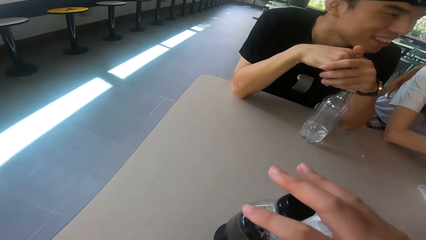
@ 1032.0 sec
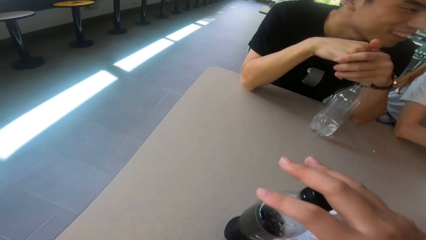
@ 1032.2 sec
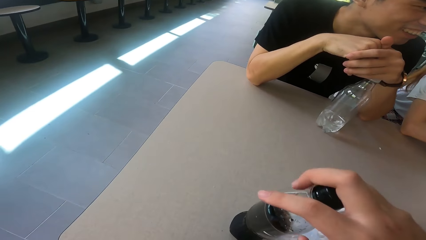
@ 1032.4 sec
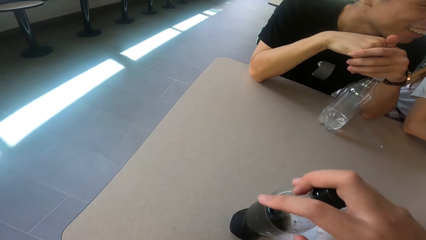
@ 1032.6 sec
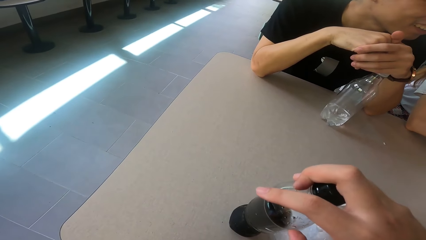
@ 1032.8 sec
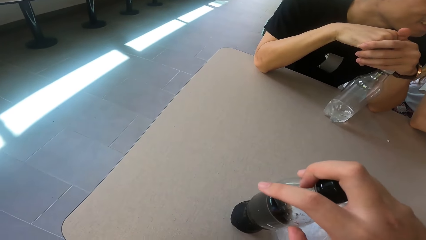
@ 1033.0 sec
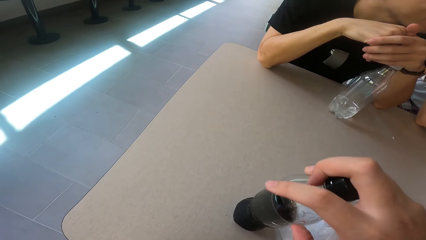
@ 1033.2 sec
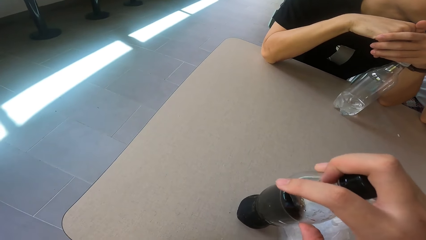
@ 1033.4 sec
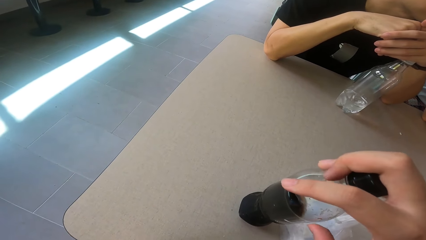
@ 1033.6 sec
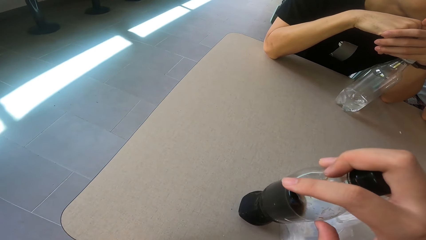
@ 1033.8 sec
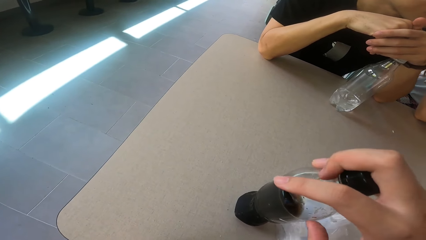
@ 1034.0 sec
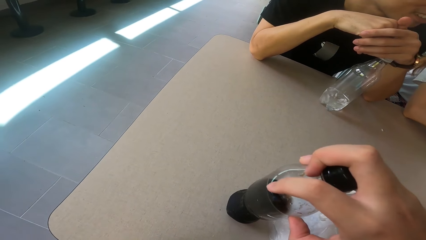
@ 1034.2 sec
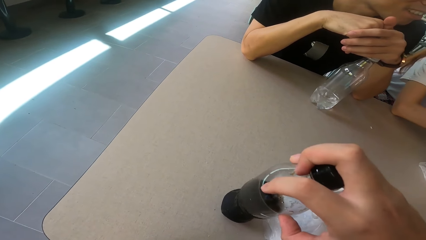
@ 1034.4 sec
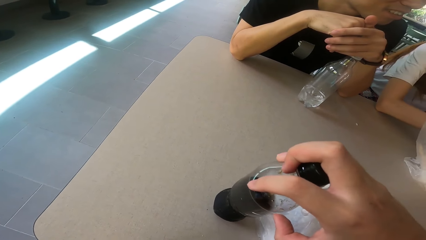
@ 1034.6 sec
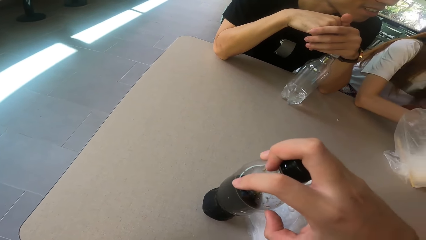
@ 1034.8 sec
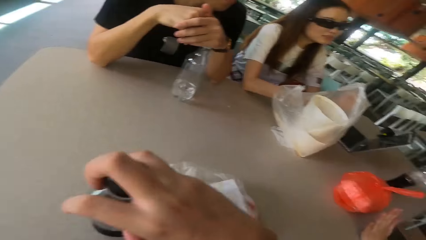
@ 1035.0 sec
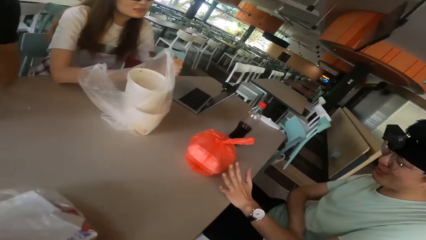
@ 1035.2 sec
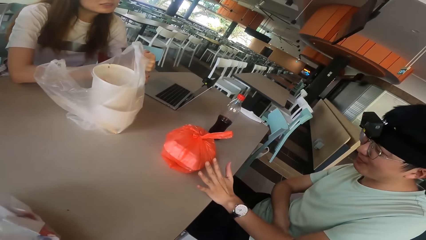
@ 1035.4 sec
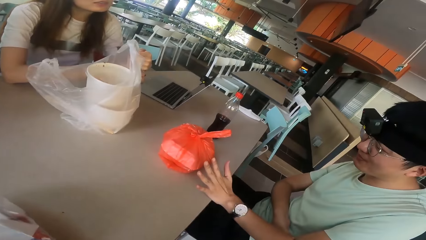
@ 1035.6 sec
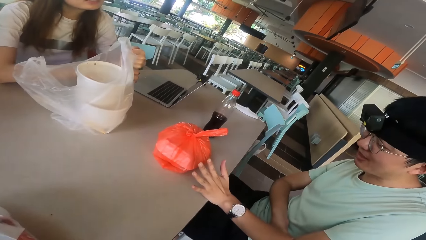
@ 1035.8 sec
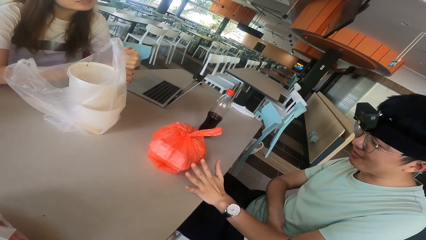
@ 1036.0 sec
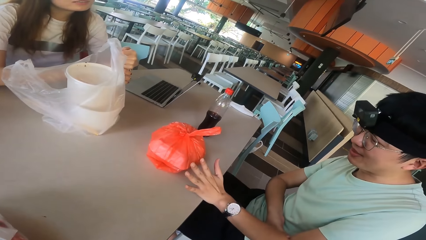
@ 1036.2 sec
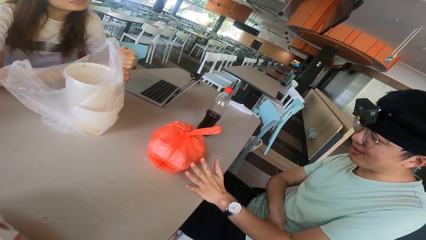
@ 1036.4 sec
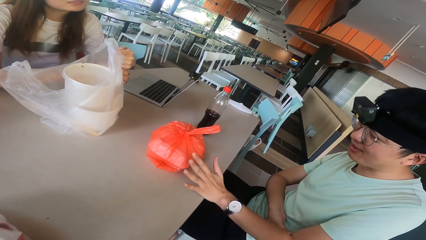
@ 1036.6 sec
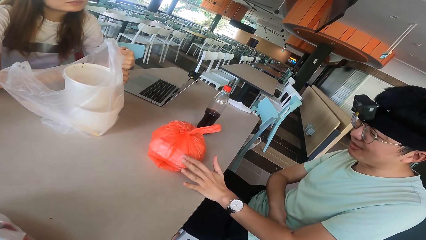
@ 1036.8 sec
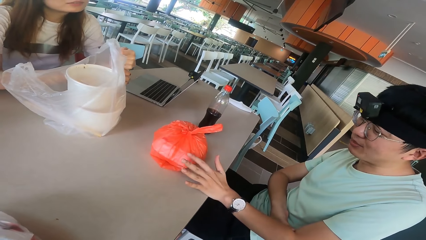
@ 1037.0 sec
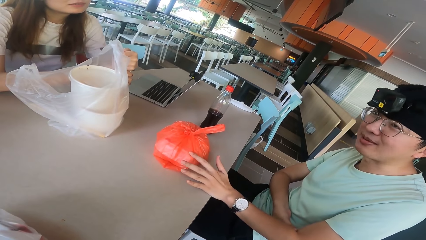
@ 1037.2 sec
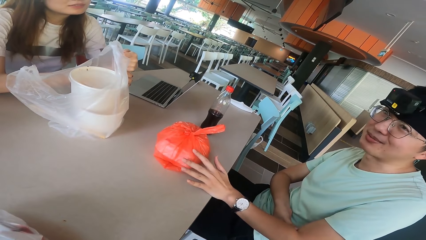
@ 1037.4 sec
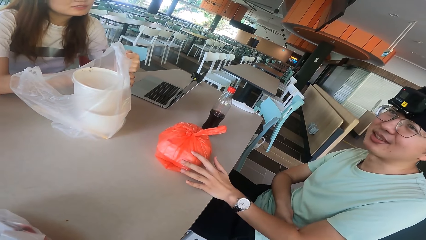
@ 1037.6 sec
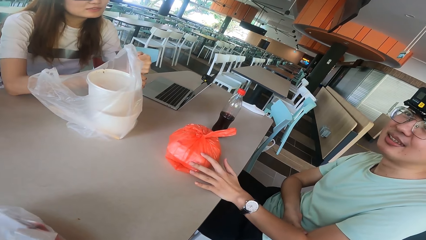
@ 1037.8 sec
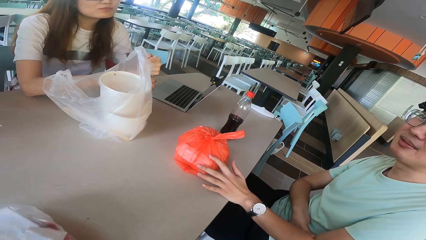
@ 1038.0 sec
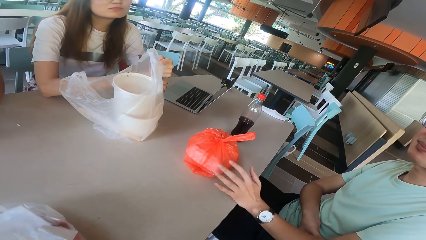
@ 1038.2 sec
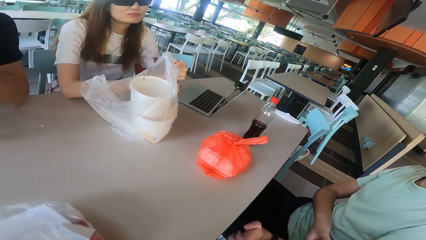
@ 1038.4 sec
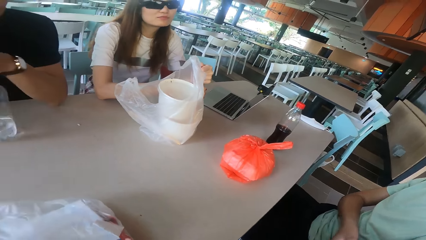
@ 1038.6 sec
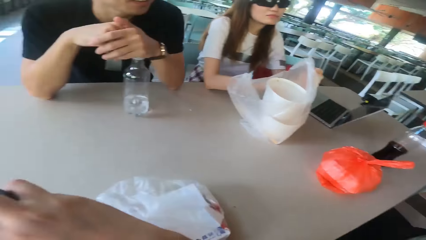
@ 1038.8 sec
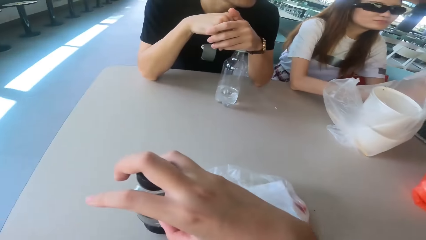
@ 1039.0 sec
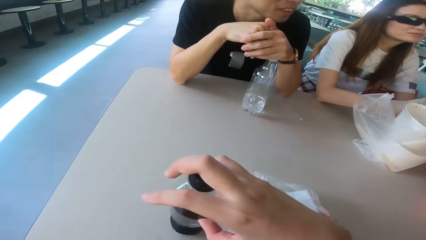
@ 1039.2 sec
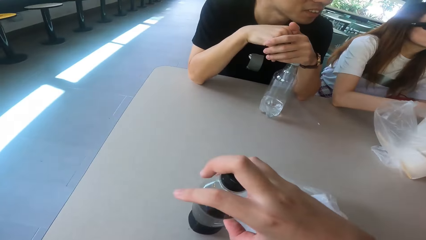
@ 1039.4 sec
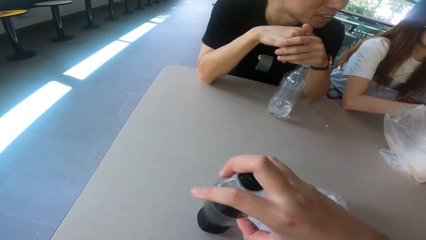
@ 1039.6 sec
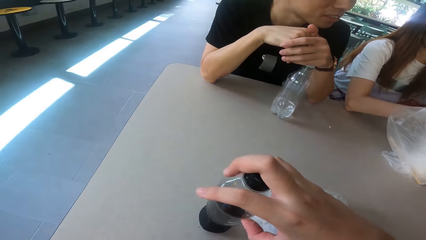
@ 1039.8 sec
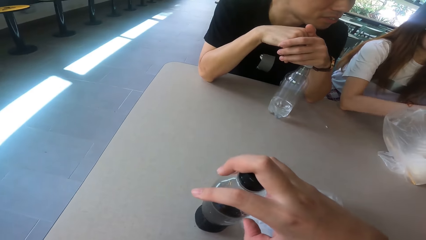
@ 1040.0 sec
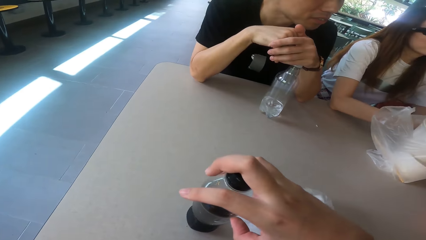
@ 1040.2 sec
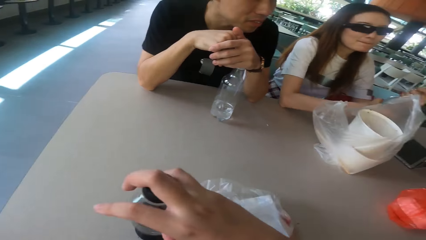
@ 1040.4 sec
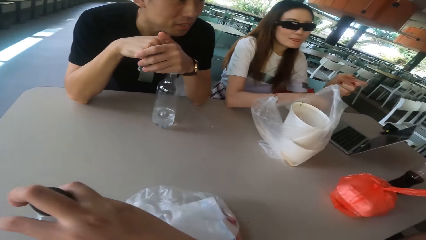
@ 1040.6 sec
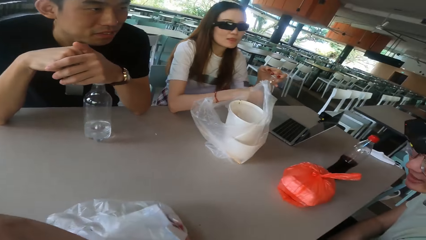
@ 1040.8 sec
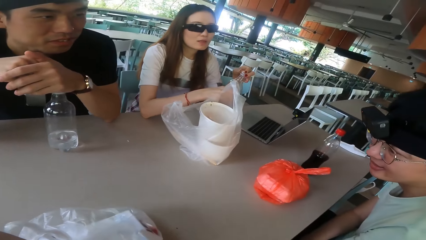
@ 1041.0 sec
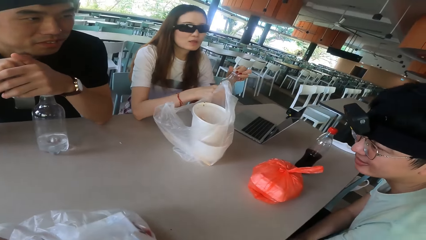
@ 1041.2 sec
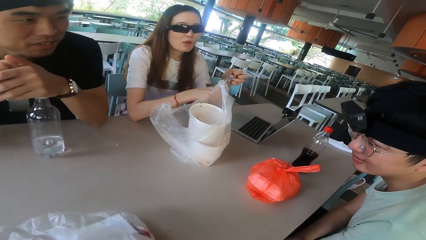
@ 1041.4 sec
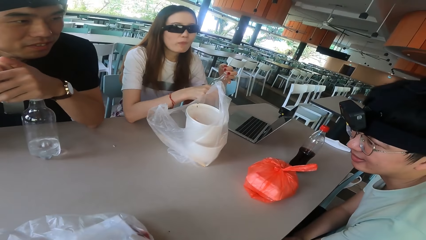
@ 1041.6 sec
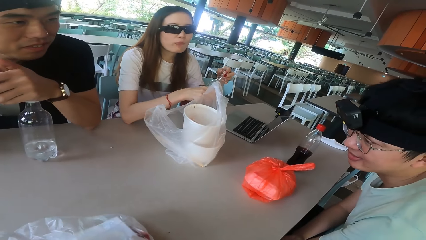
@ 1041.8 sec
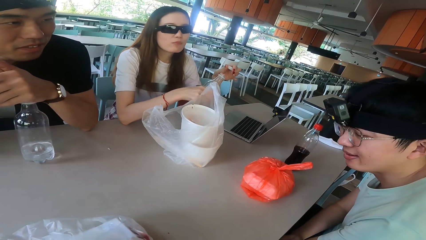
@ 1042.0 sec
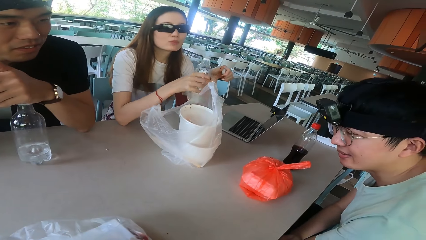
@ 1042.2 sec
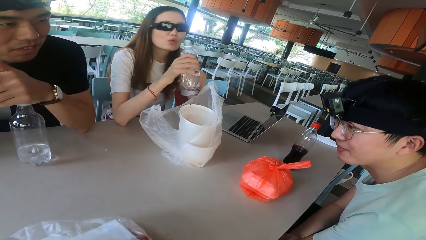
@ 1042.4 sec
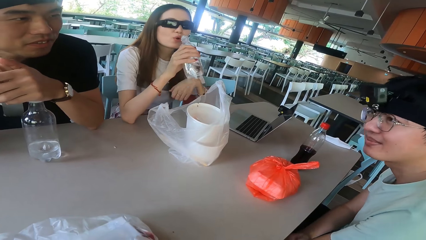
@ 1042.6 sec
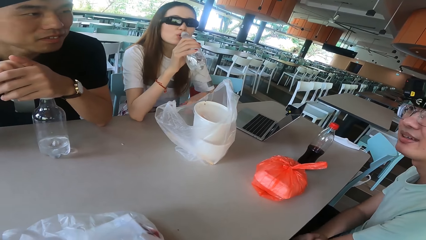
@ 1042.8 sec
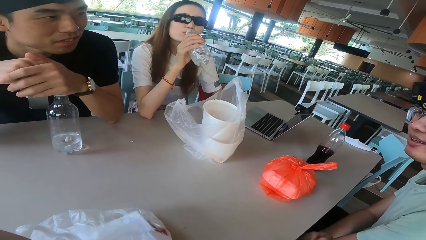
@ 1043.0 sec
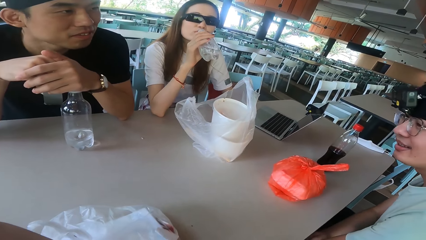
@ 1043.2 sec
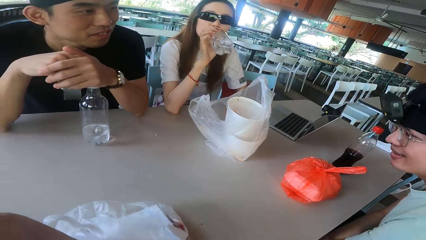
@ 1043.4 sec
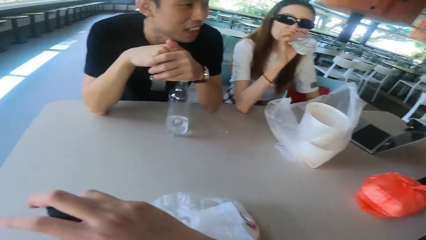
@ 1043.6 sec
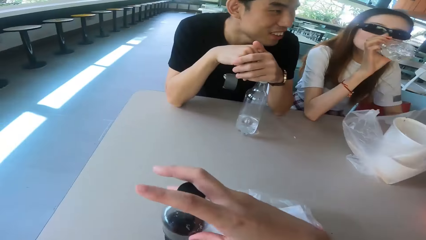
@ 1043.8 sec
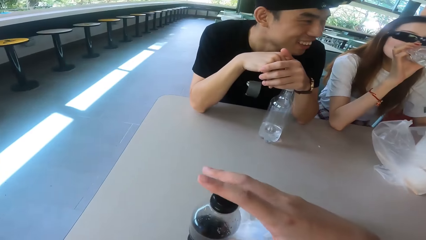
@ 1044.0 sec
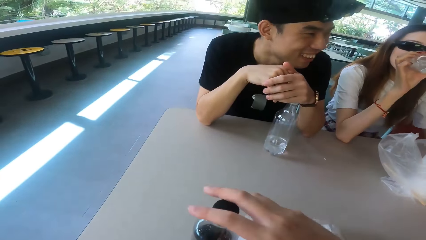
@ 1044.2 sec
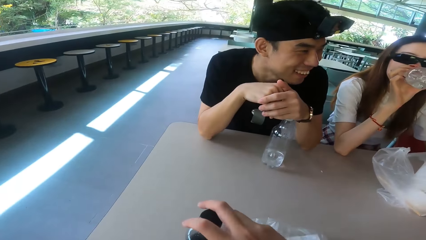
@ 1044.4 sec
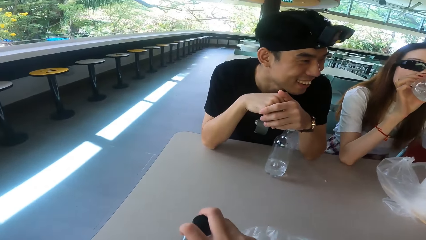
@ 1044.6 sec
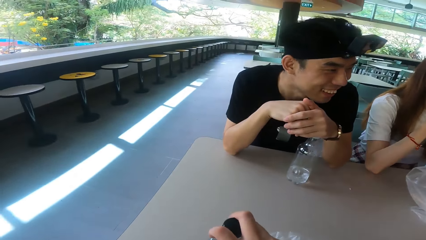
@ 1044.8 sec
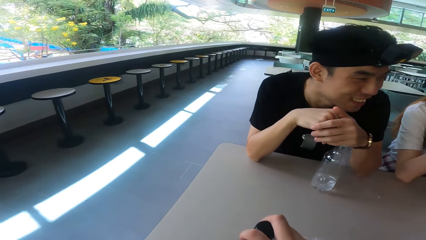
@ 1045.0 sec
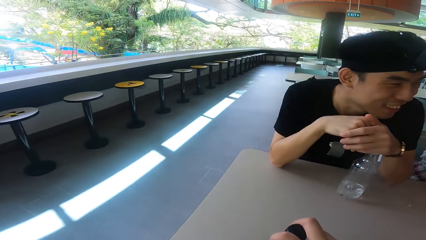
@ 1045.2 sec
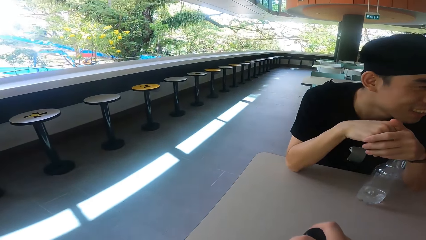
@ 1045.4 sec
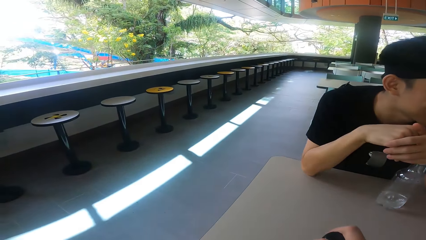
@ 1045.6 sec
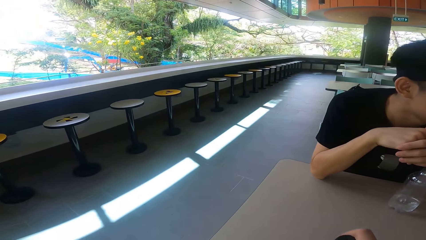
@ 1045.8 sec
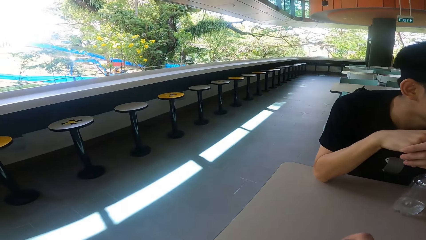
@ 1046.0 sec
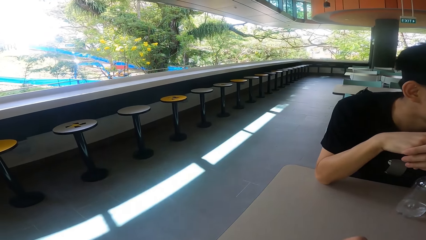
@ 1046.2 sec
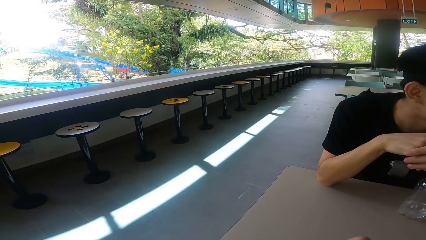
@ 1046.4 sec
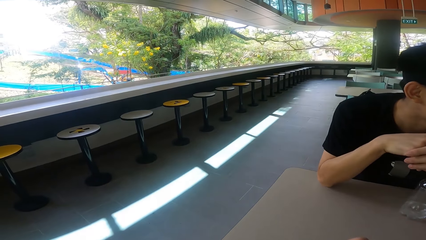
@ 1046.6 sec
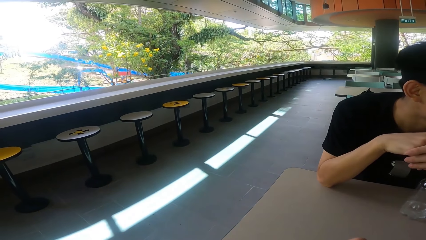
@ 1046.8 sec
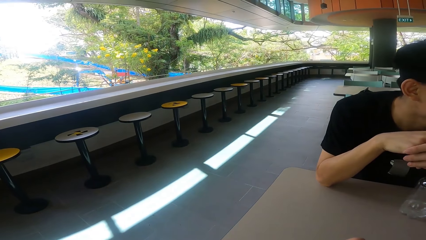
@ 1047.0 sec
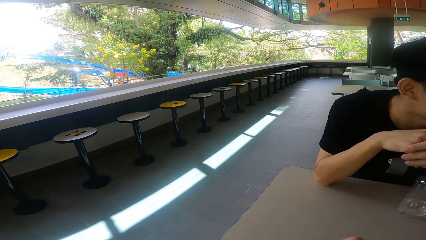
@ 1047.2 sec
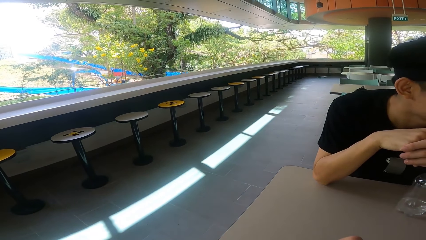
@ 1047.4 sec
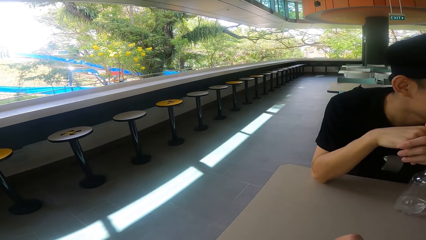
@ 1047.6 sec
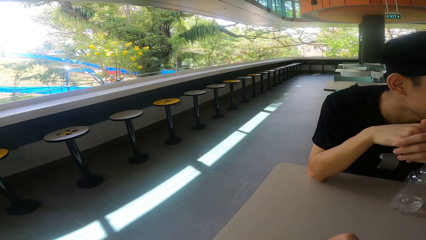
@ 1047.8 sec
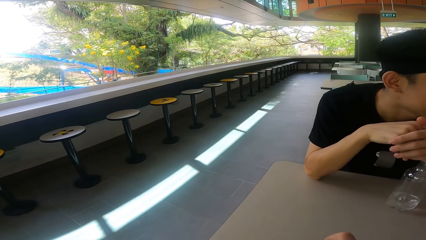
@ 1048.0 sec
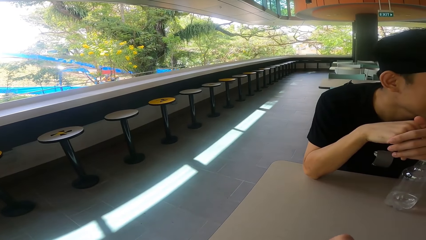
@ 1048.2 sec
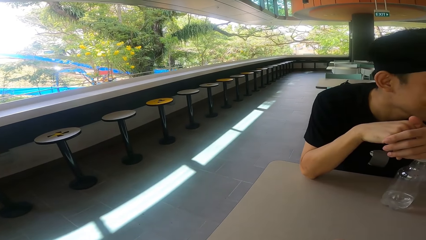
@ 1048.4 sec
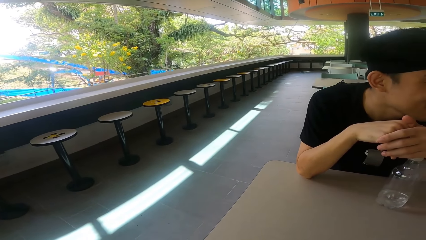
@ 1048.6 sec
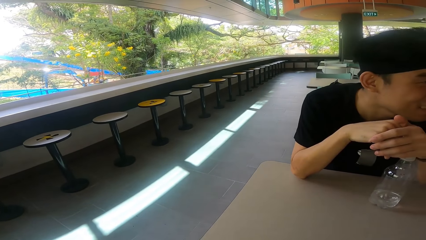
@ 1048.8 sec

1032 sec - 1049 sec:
The camera wearer picks up the bottle. They touch the bottle on the table. A man talks. Another man talks to the others on the table. A woman drinks the water. The camera wearer looks around.
